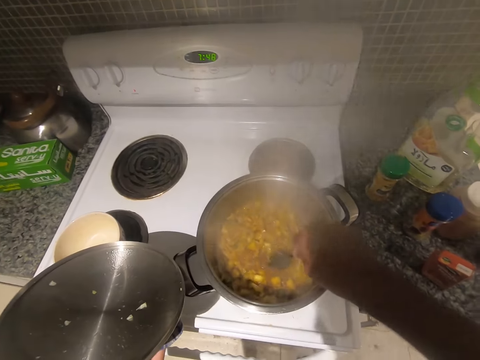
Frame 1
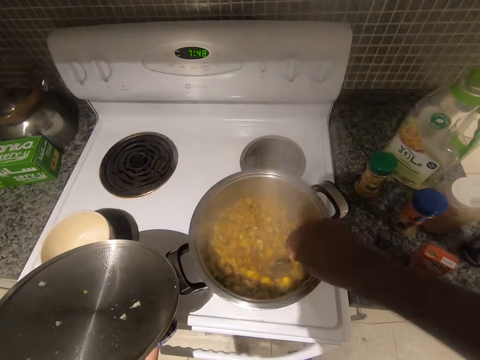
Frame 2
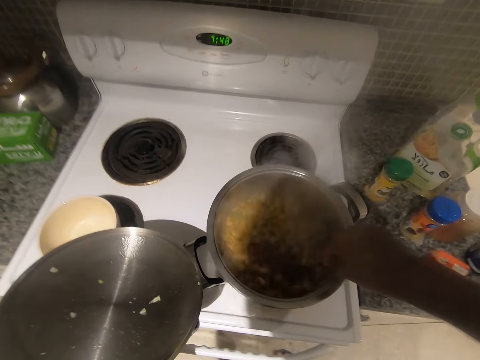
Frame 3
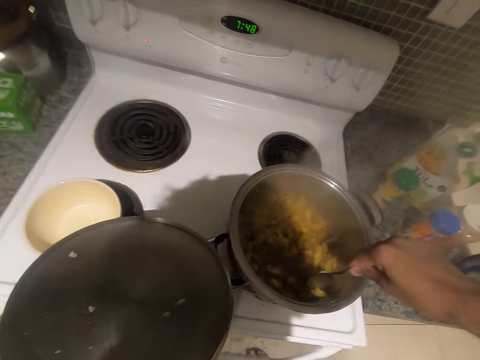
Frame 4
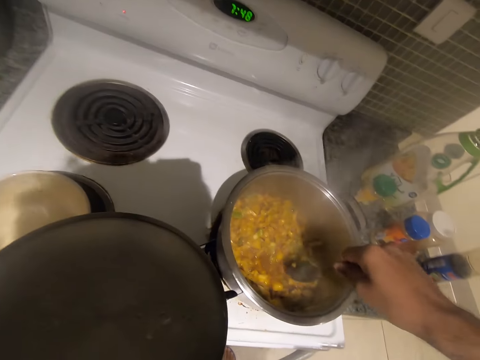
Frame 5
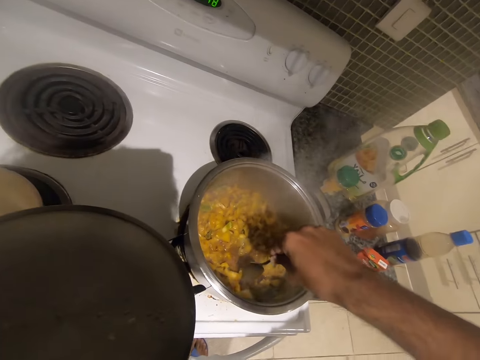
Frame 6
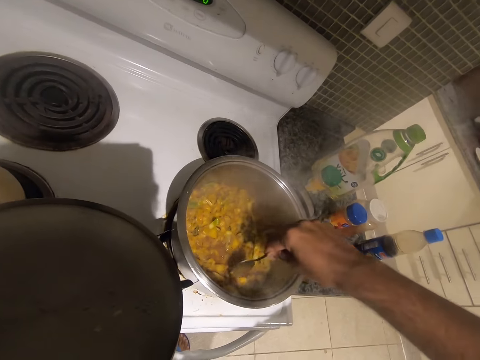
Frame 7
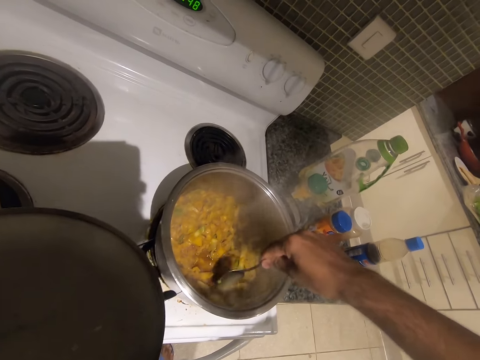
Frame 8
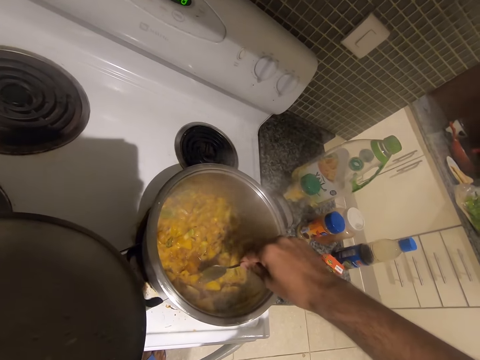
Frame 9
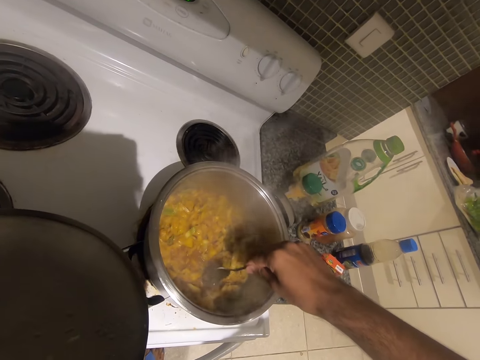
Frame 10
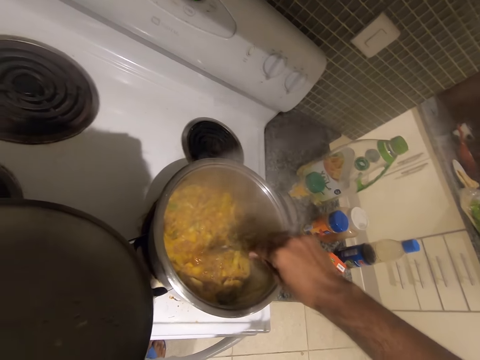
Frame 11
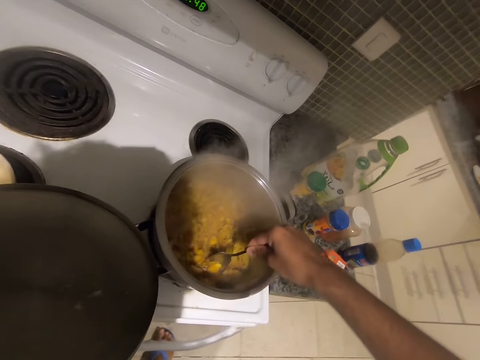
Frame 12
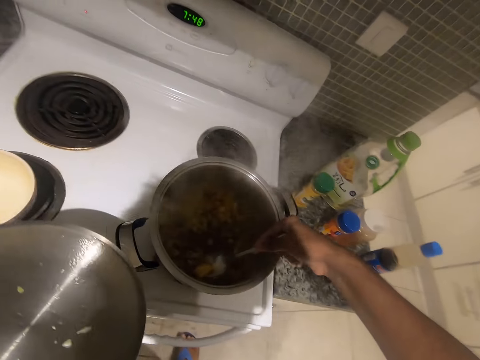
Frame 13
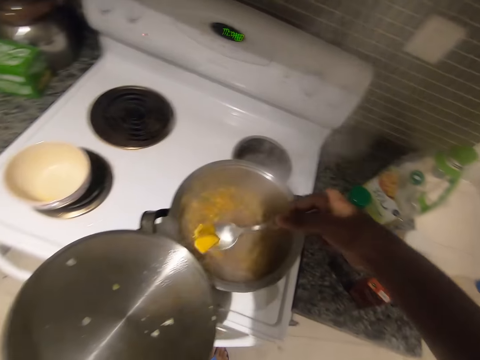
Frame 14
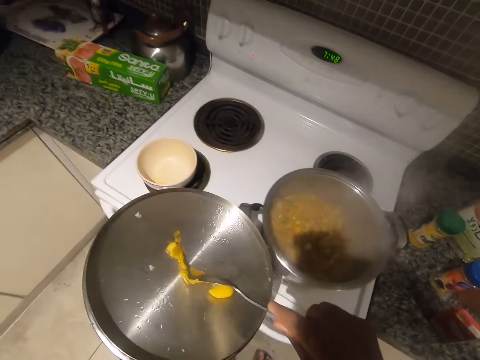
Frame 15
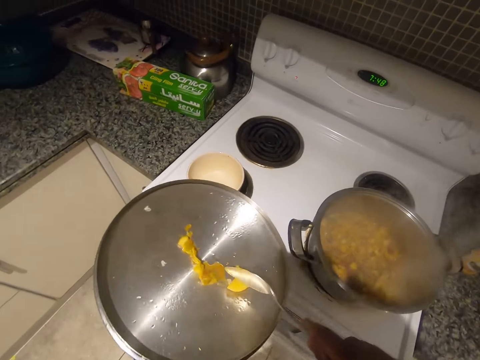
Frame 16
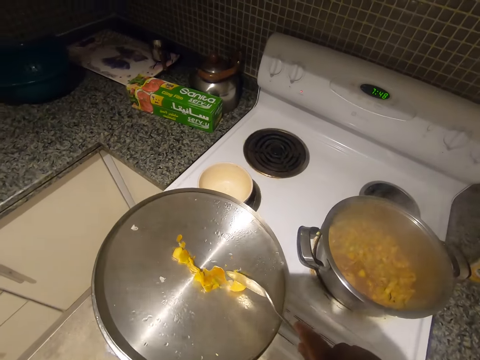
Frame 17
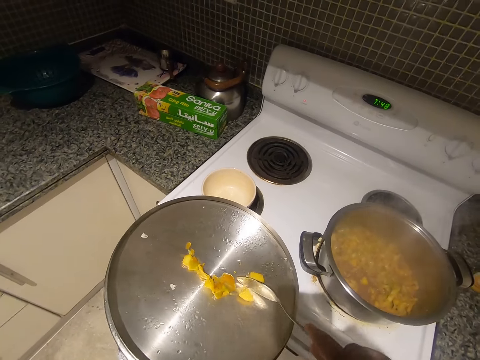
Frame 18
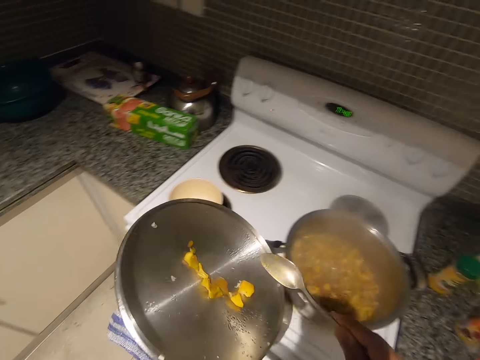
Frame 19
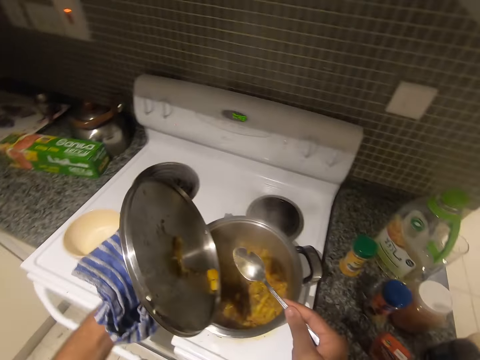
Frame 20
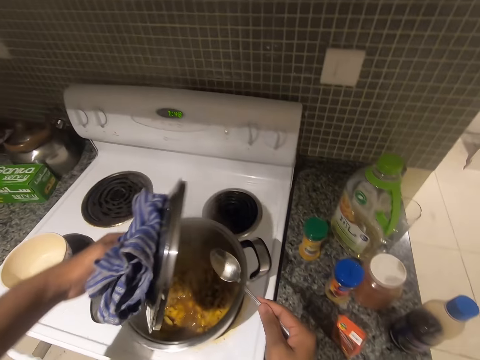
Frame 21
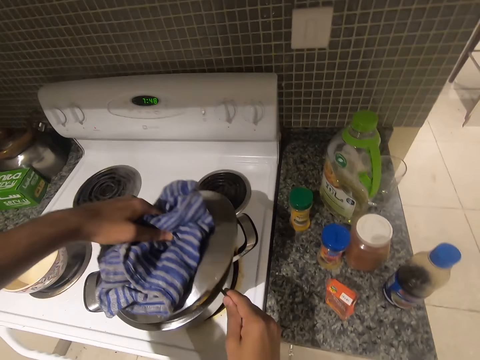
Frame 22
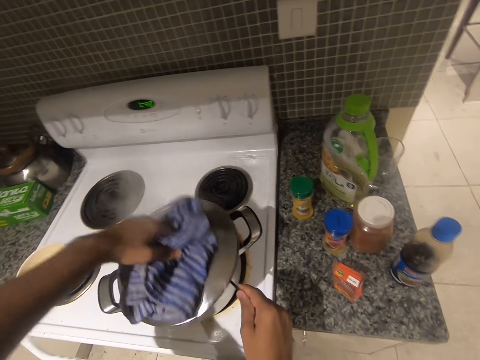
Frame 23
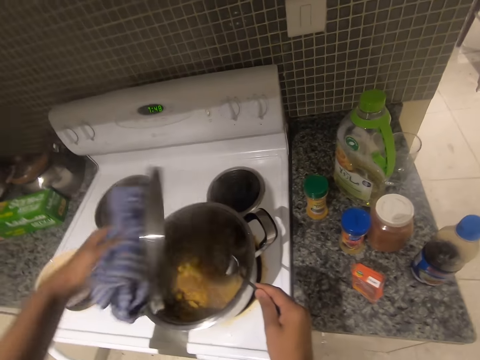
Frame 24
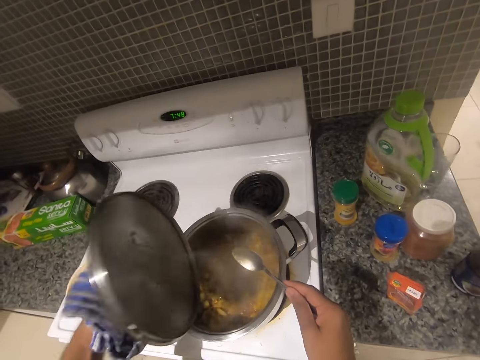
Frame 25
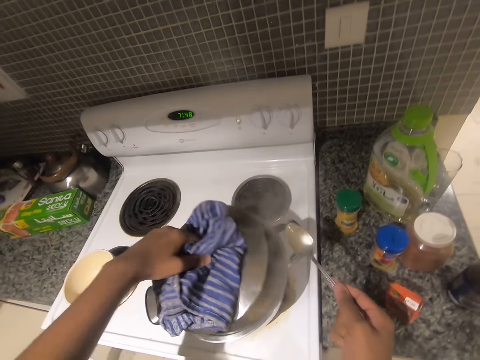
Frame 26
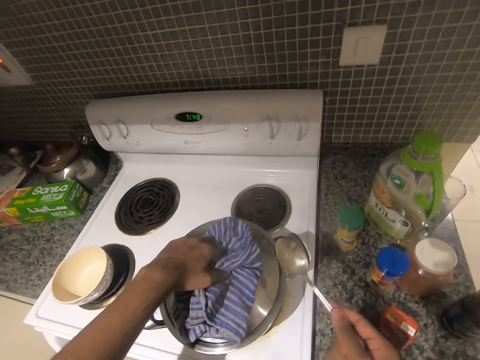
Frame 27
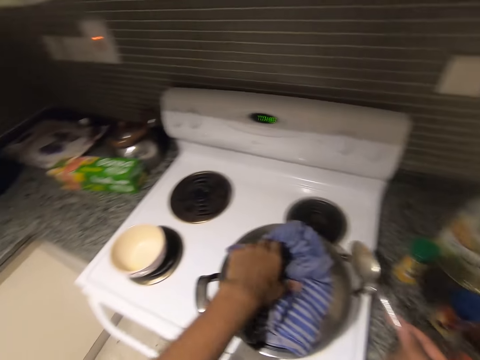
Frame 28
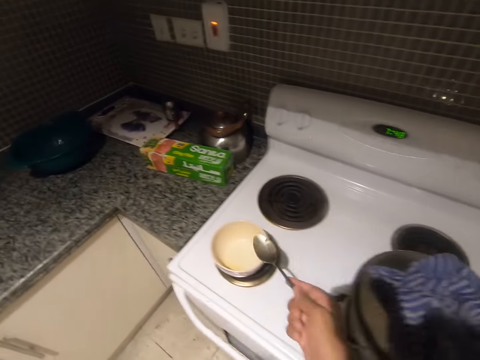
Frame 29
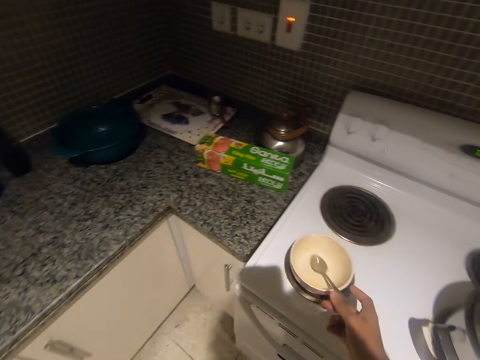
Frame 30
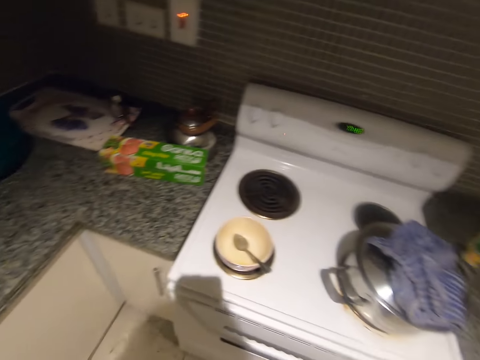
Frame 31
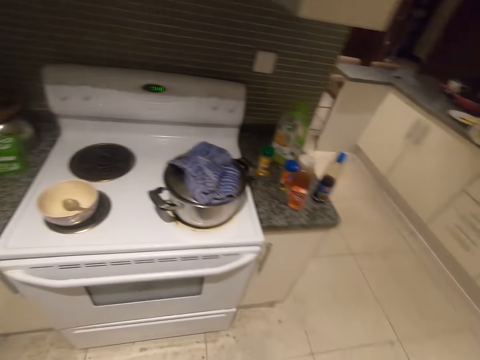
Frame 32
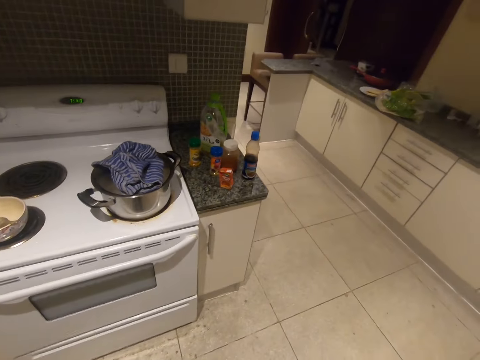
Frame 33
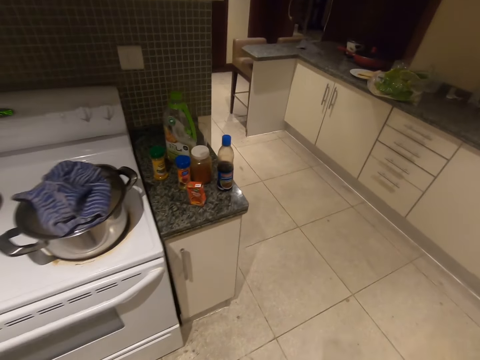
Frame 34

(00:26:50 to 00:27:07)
The camera wearer takes the macaroni from the pot with the spoon in his right hand. He pours the macaroni on the pot cover or lid with the spoon in his right hand. He cuts the macaroni on the pot cover with the spoon in his right hand. He pours the macaroni into the pot with the pot cover in his left hand. He bangs the lid on the pot. He flips the lid. He places the pot cover on the pot with his left hand. He drops the spoon in the bowl with his right hand. He walks in the room.

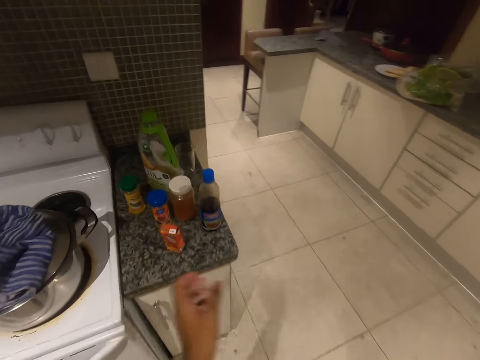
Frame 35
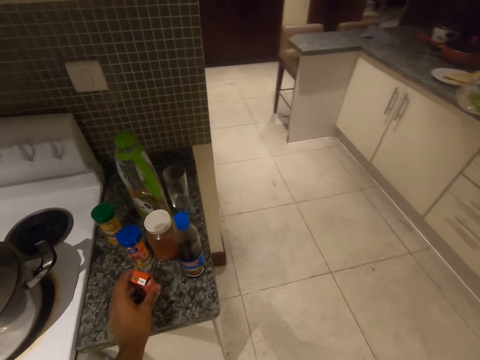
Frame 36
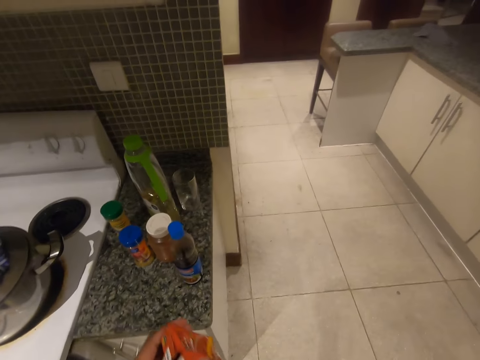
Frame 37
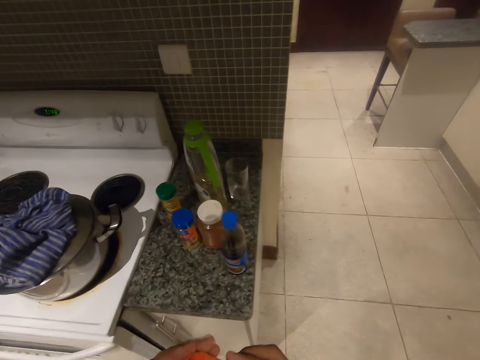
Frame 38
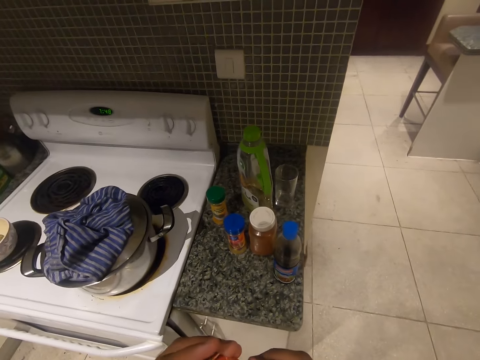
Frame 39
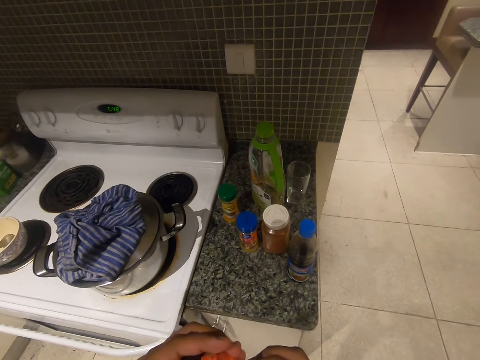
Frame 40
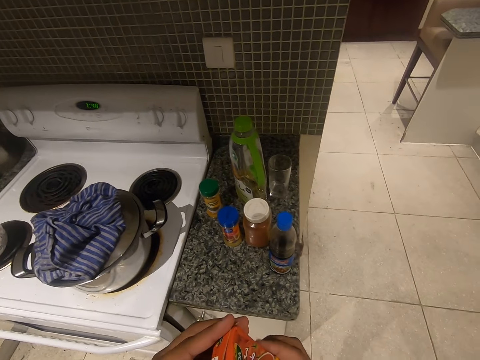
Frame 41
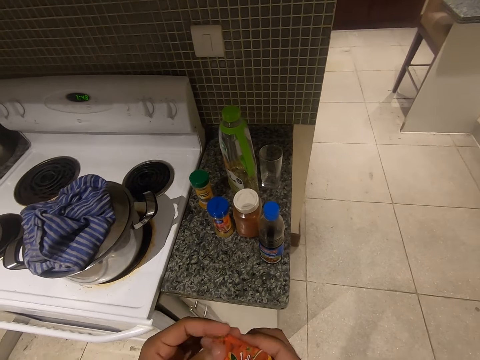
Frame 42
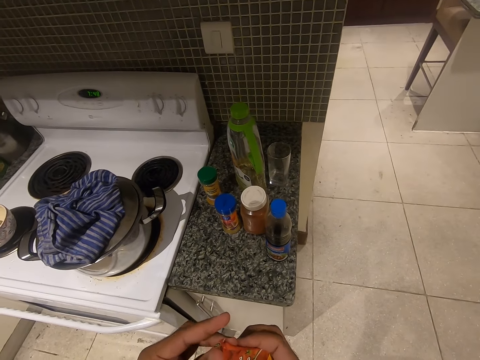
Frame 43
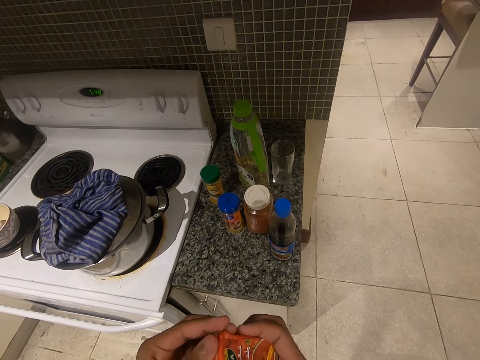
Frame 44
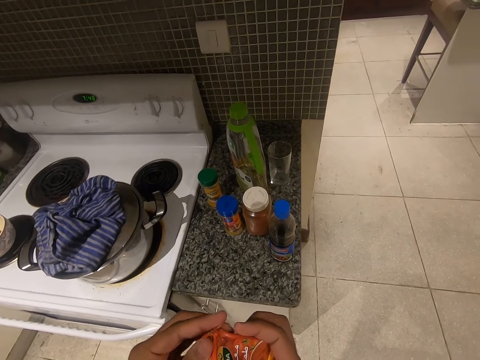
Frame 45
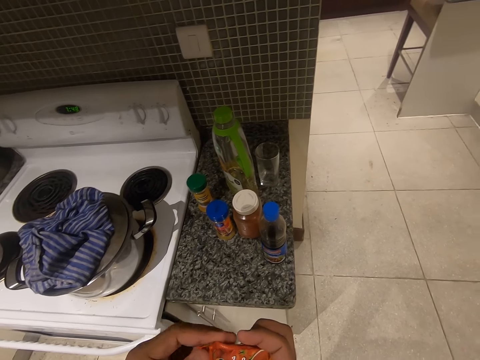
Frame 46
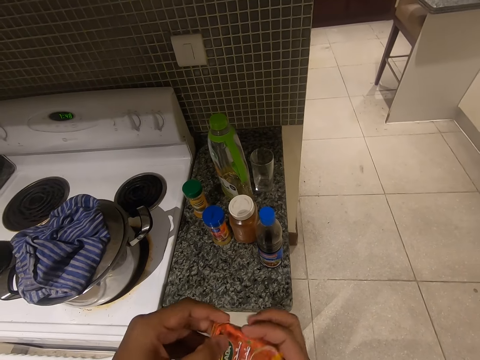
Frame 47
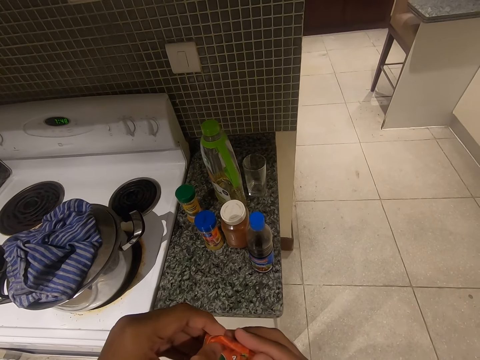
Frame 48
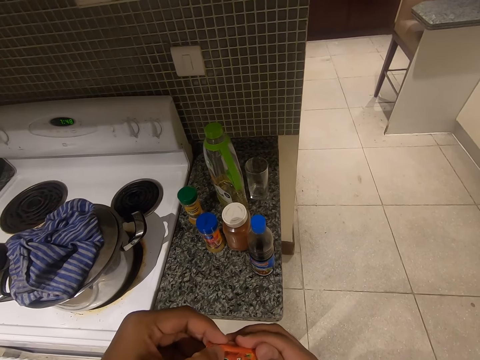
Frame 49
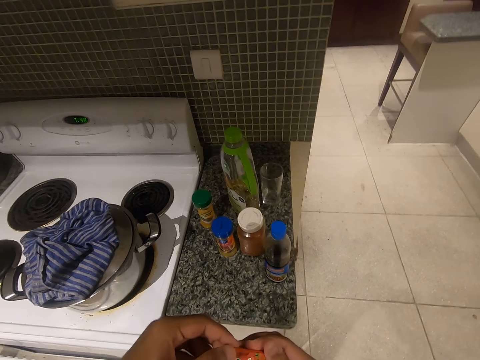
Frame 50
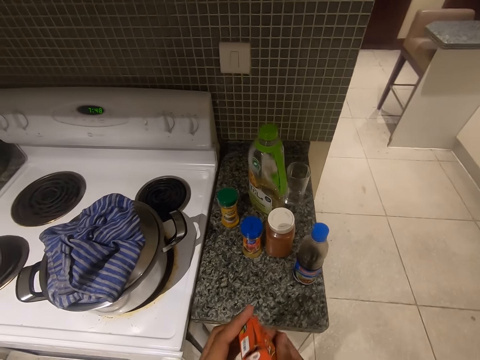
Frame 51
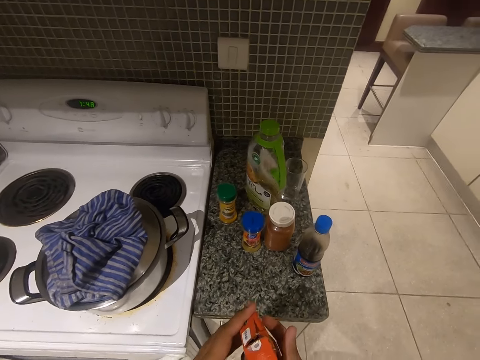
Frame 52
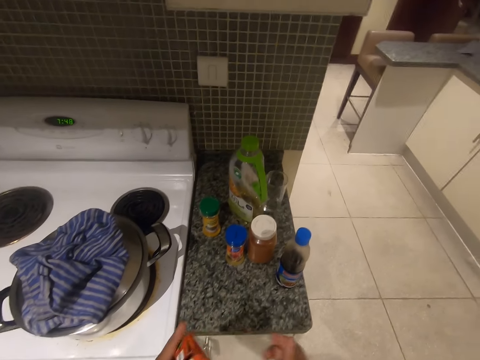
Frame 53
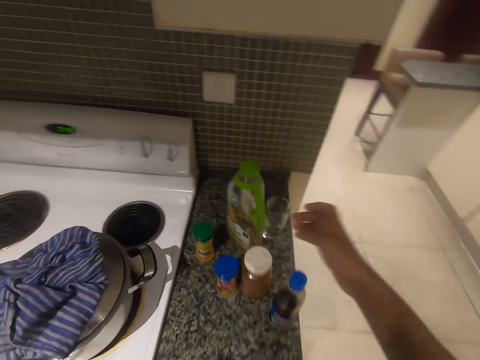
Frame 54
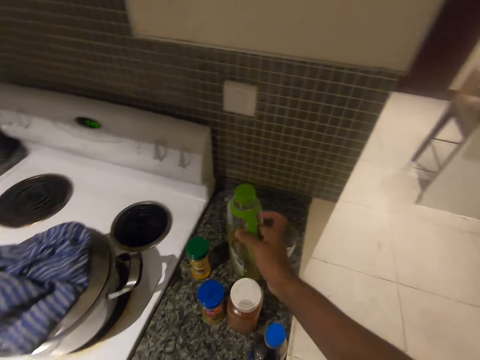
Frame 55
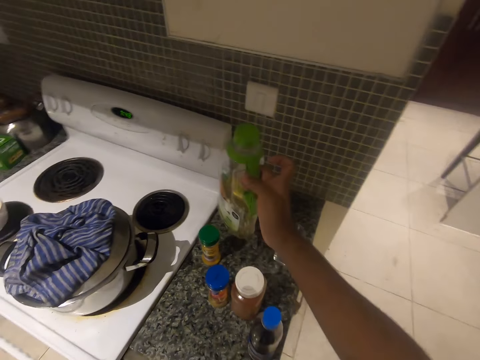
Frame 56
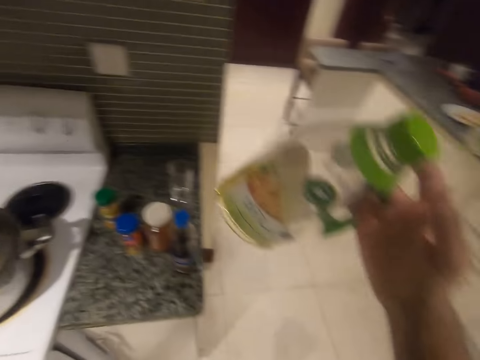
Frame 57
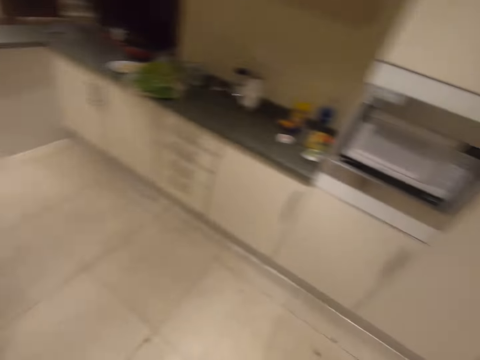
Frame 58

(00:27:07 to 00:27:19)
The camera wearer picks up the box of tomato paste from the kitchen countertop with his left hand. They adjust the box. They press the box of tomato paste with both hands. They pick up a bottle of cooking oil from the kitchen countertop with her right hand.
